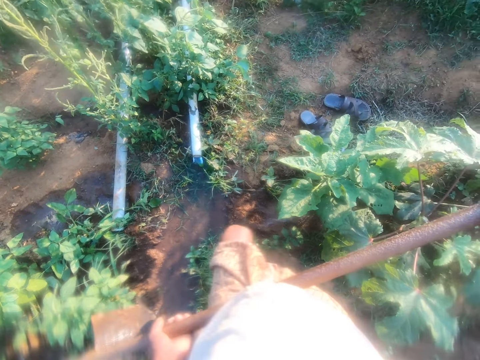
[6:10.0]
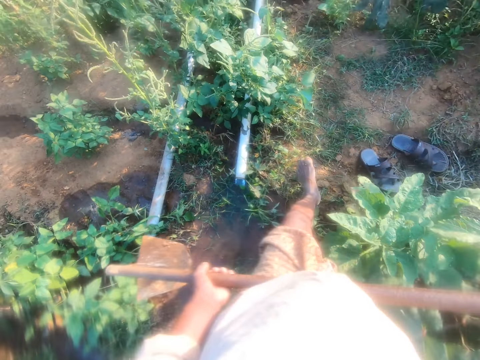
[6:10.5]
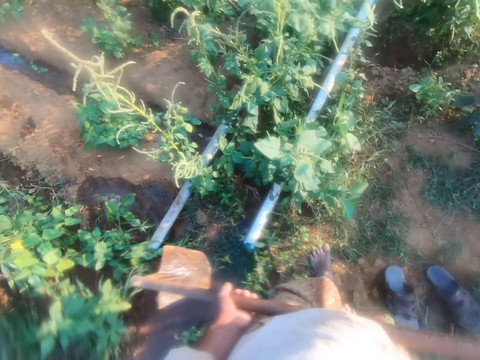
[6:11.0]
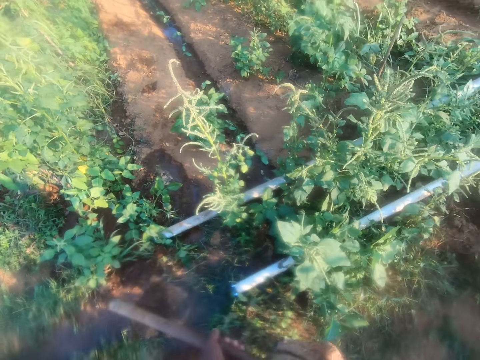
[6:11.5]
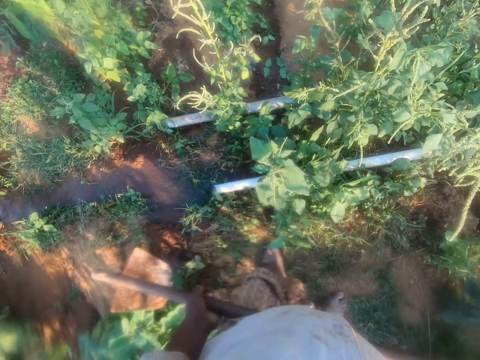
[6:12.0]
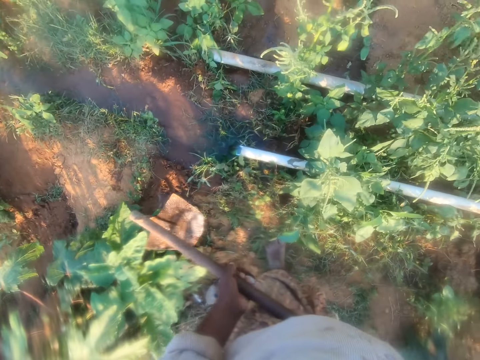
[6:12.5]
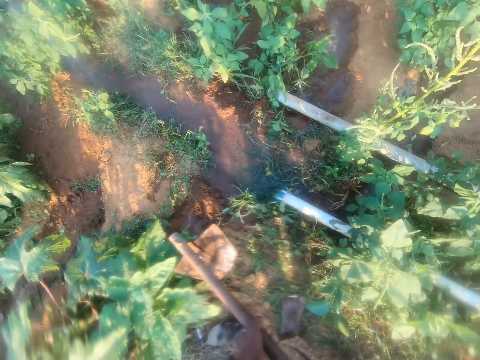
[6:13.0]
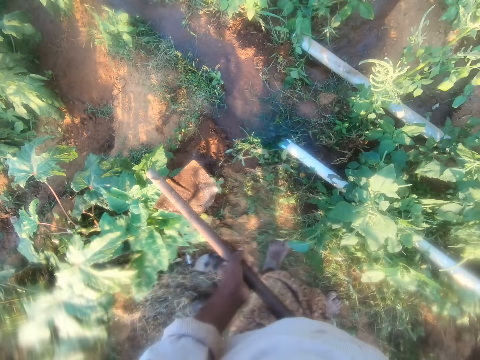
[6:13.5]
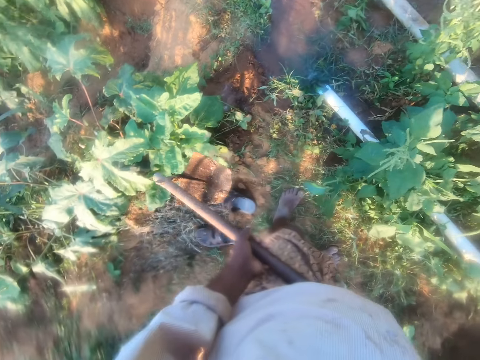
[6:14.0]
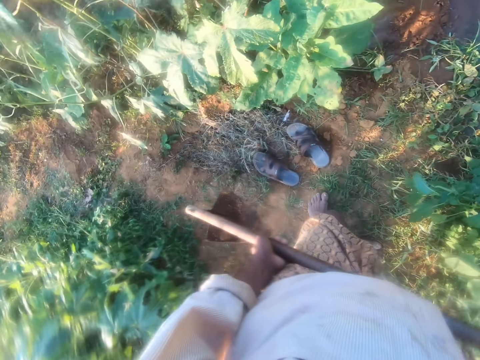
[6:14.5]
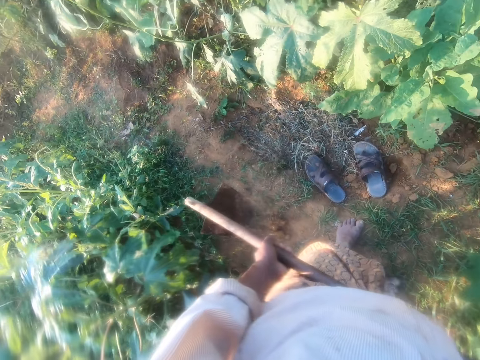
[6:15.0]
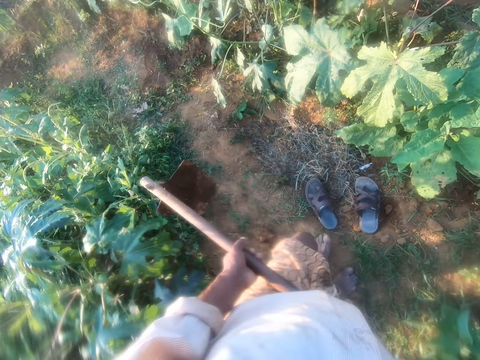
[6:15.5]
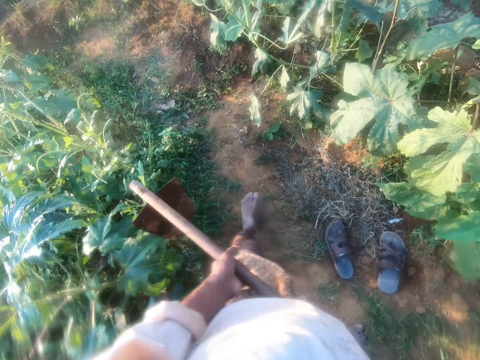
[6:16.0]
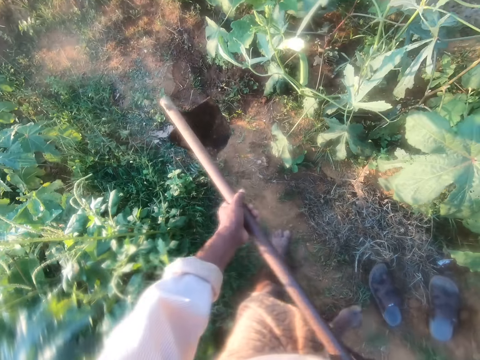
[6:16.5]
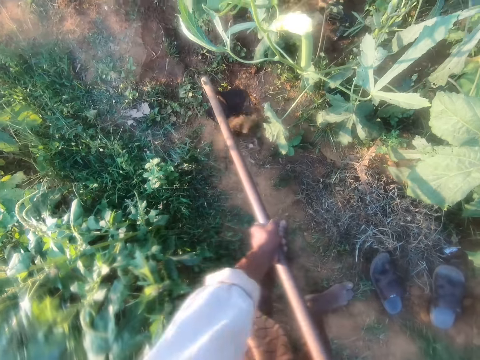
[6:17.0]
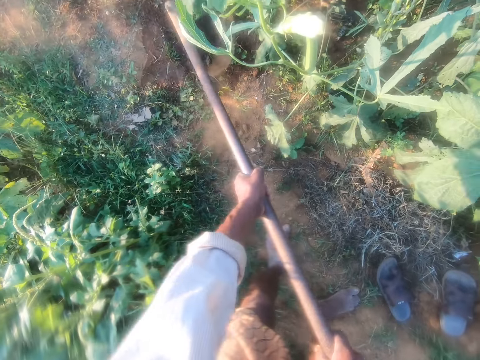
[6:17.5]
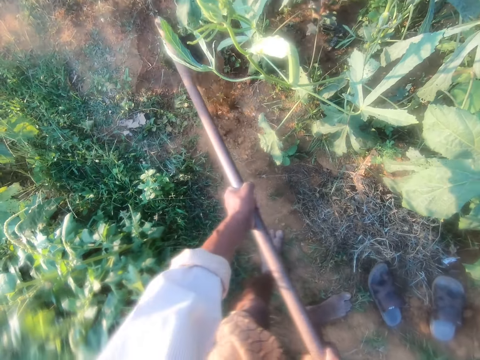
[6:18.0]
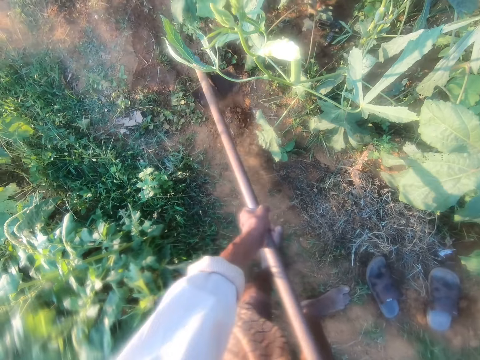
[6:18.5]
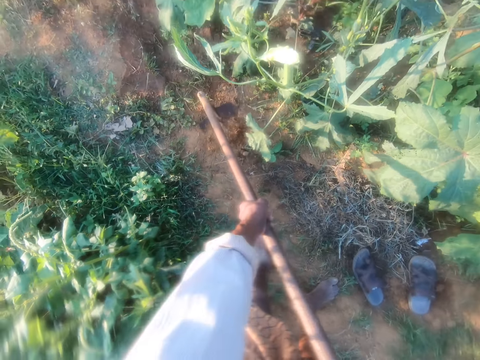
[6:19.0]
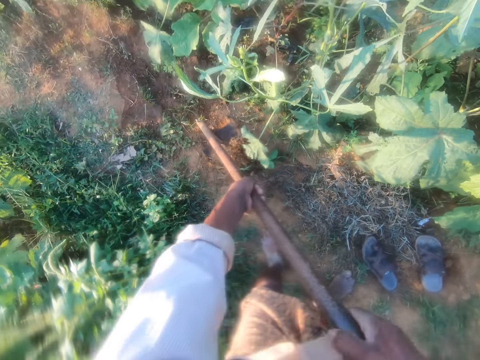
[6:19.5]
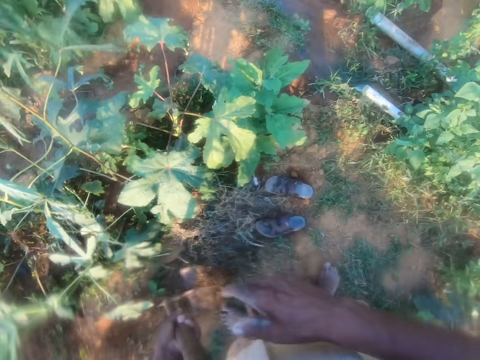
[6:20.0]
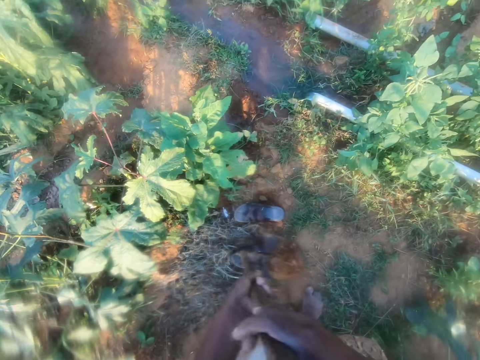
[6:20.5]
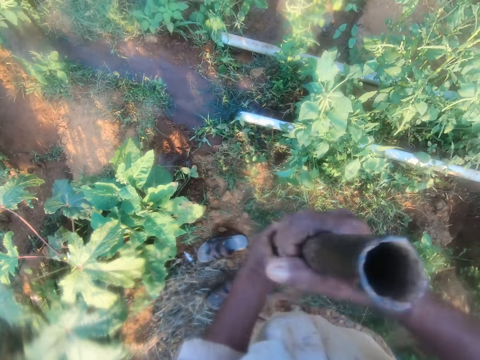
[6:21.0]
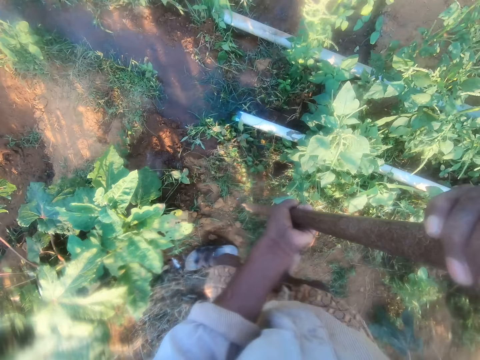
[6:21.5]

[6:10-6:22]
The camera wearer walks around. They dig with a hoe. They scoop soil.

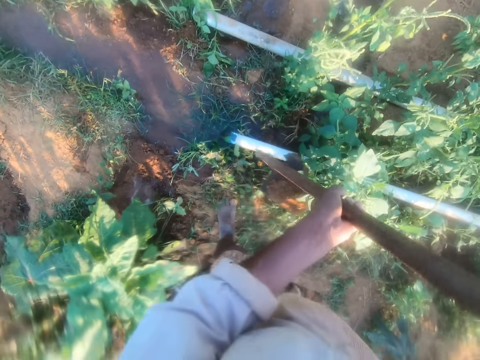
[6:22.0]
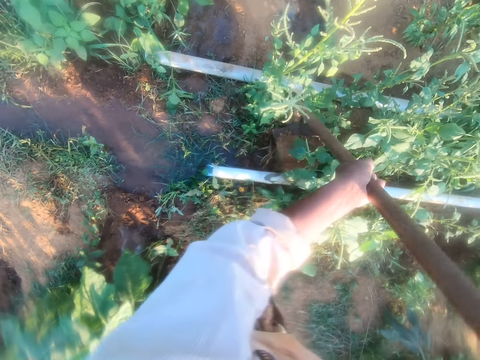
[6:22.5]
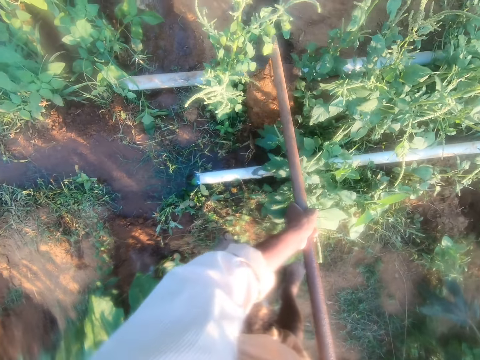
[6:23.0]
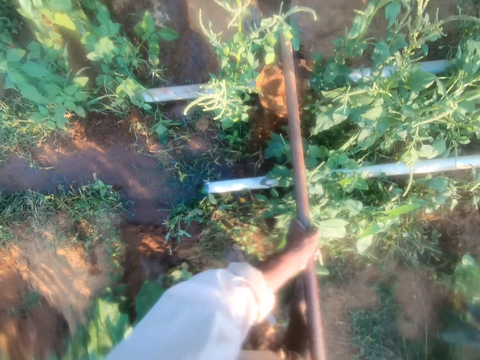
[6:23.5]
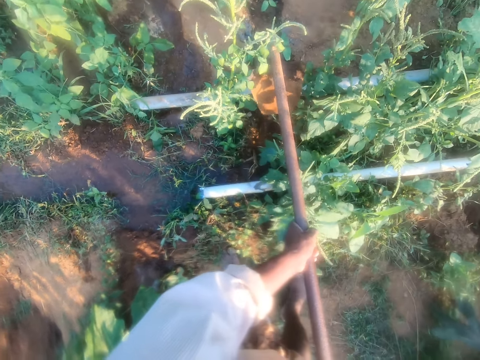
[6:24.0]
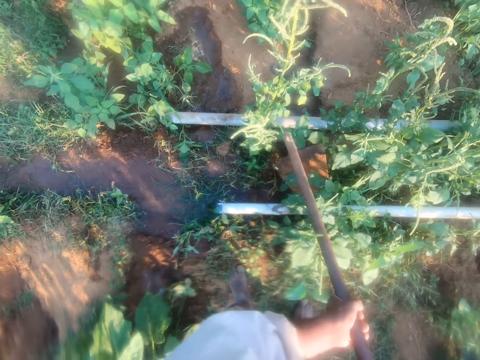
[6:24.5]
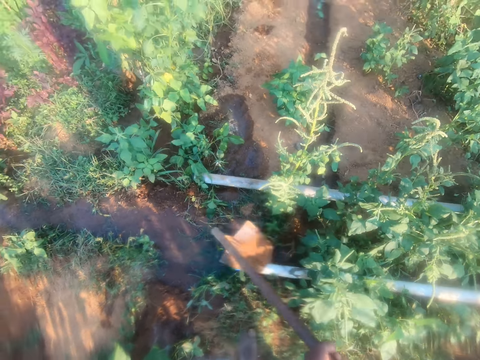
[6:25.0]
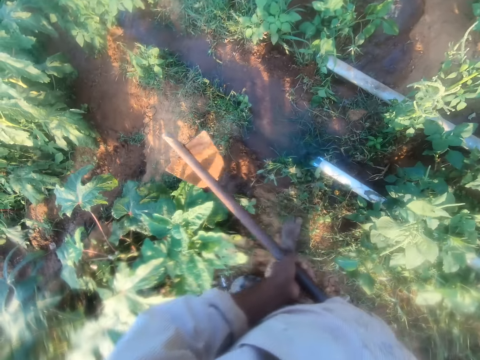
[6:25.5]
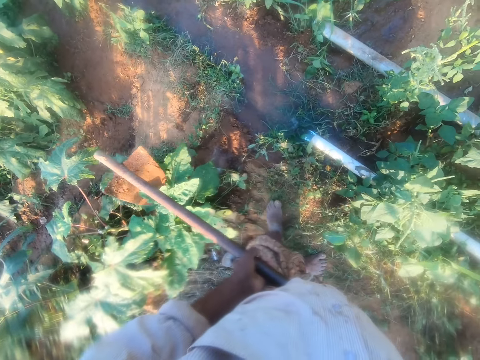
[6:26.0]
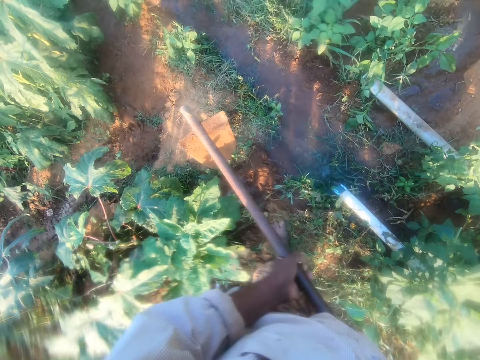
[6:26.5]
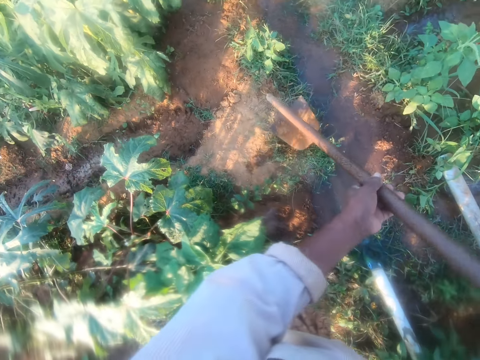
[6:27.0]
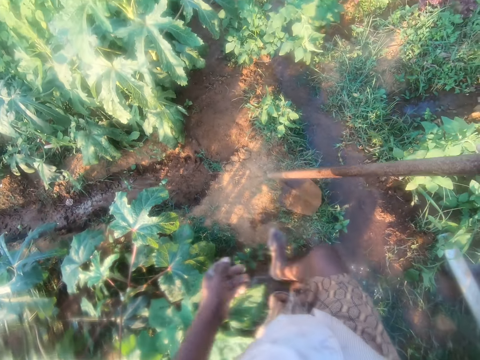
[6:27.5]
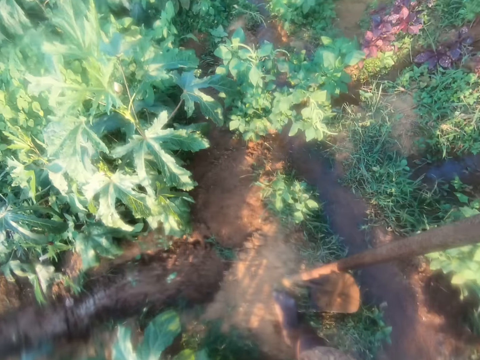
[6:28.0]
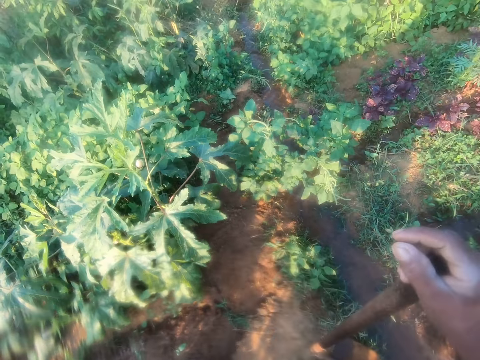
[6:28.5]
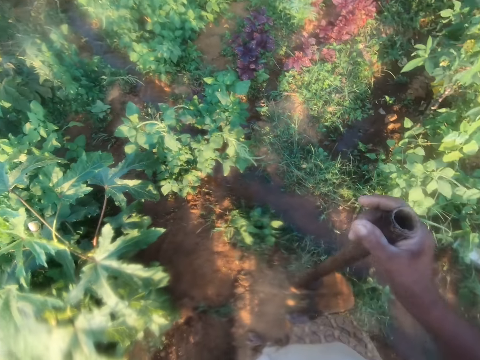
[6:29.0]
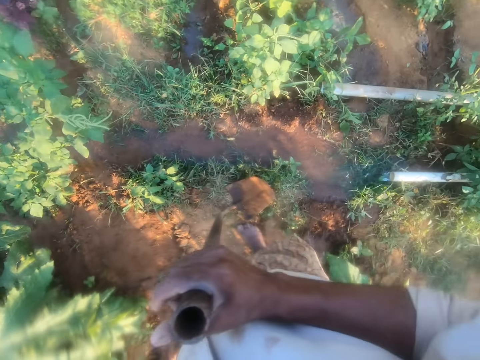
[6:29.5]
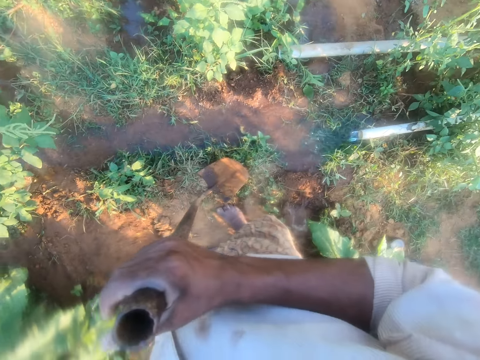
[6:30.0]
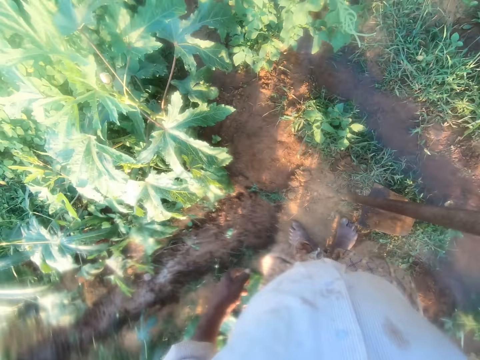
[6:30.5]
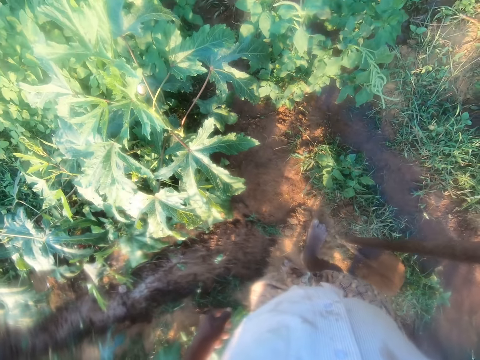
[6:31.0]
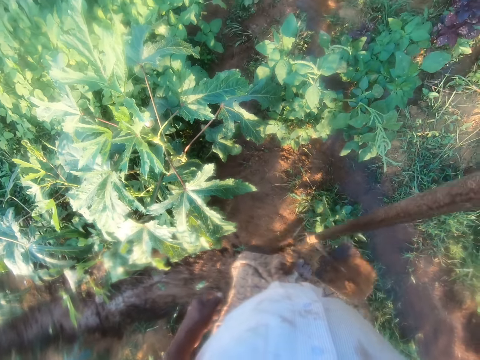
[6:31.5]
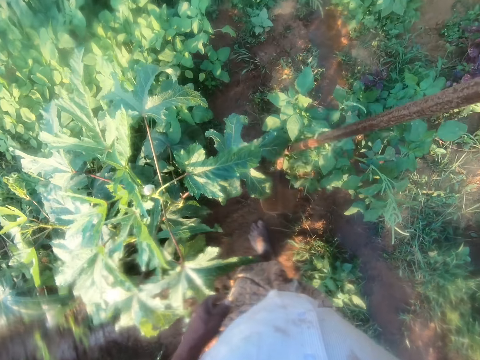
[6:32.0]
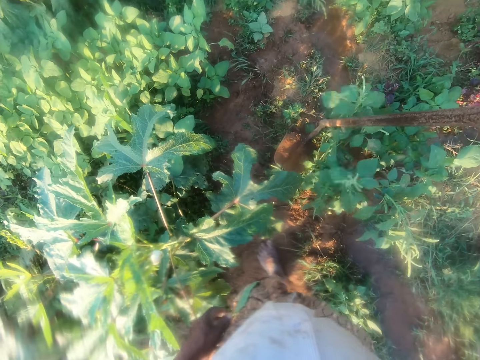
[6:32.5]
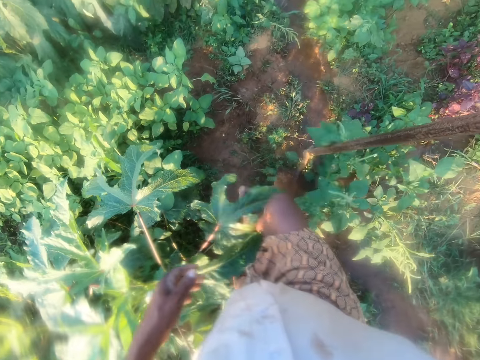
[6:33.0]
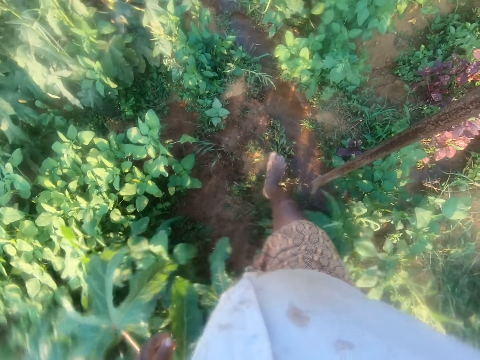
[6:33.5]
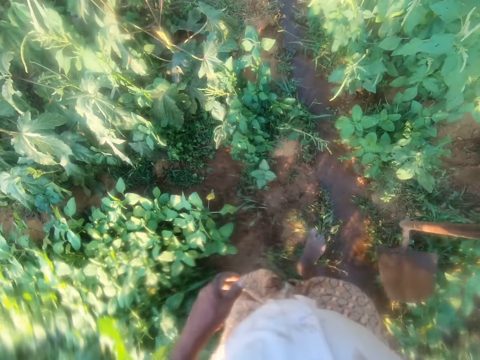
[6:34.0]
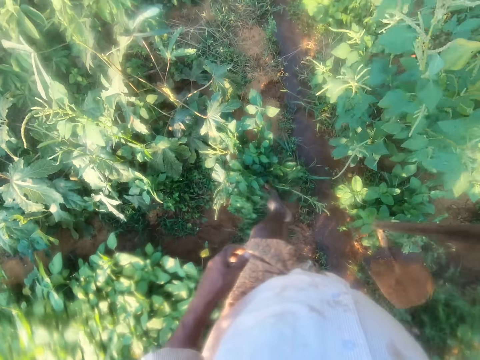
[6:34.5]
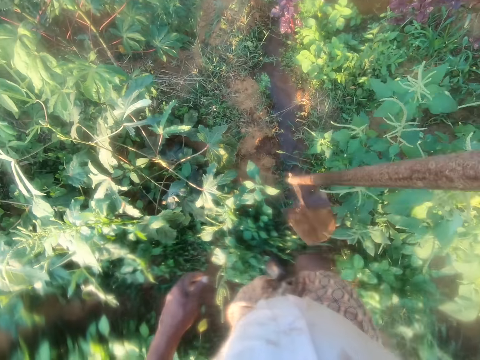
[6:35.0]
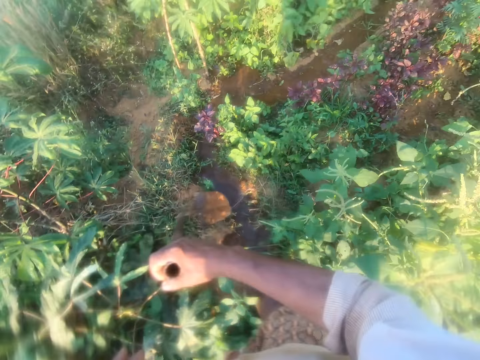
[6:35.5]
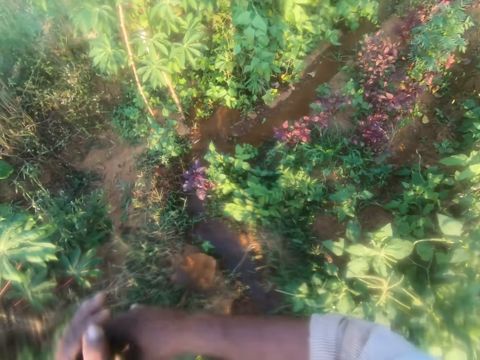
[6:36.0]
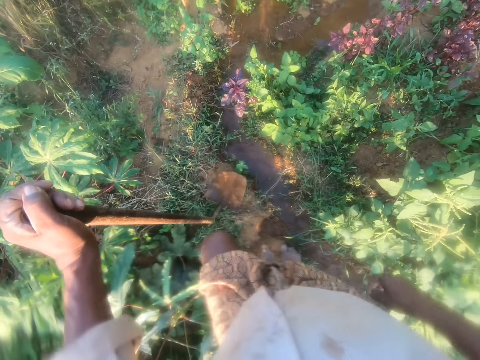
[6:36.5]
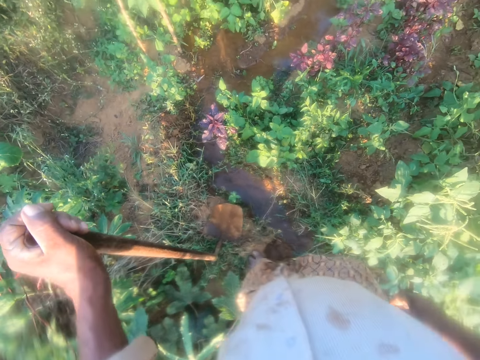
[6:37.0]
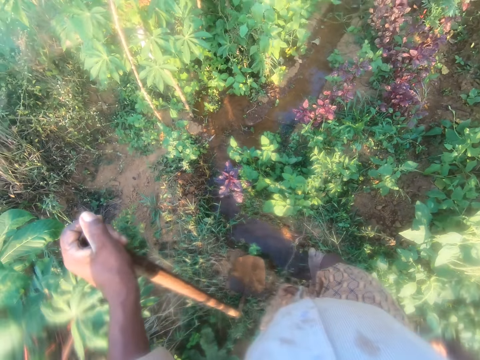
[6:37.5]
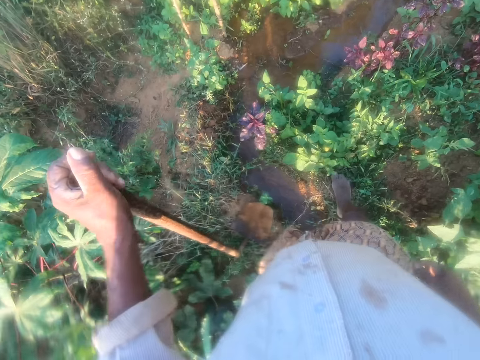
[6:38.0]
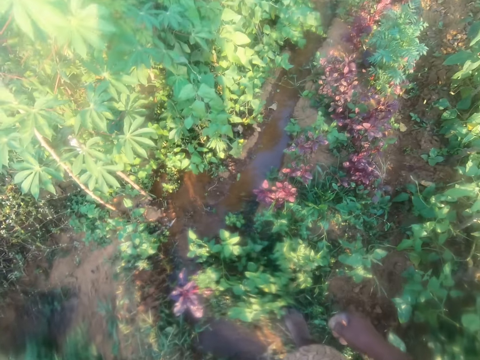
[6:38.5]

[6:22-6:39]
The camera wearer puts the soil in a hole. They walk around.
